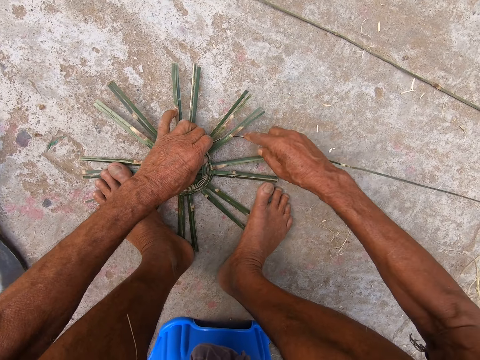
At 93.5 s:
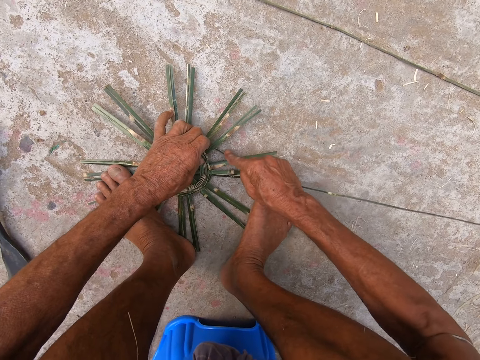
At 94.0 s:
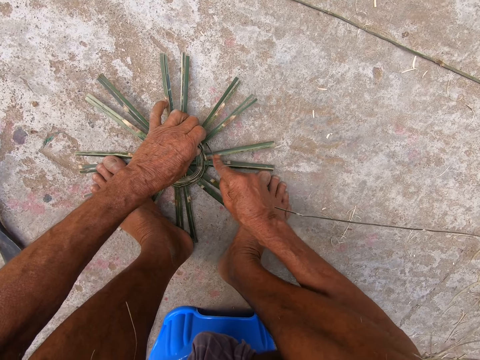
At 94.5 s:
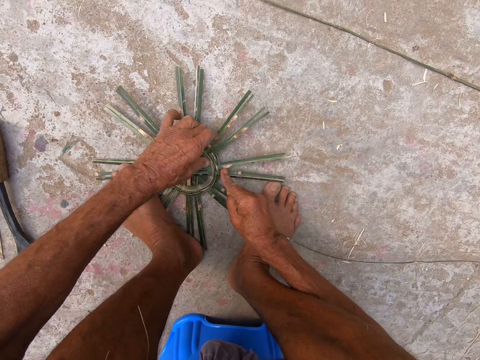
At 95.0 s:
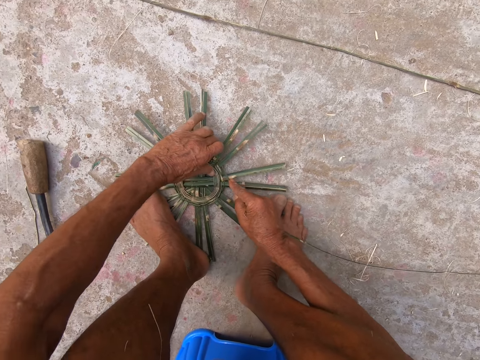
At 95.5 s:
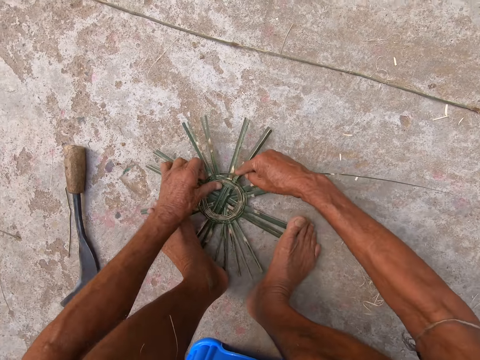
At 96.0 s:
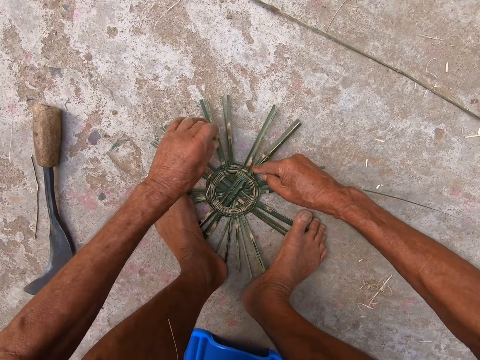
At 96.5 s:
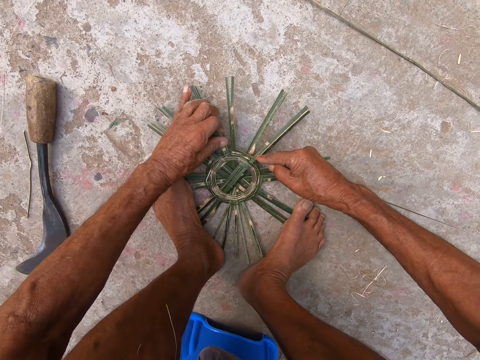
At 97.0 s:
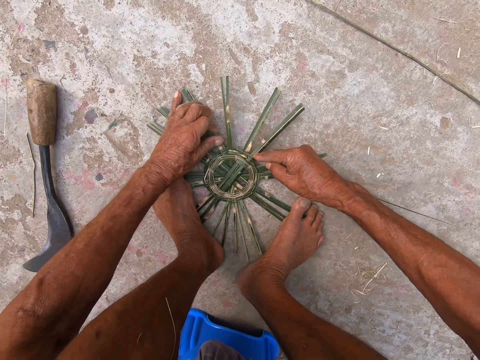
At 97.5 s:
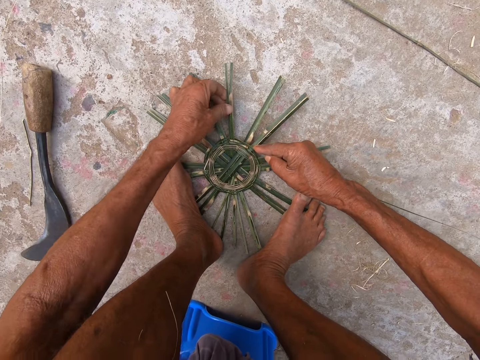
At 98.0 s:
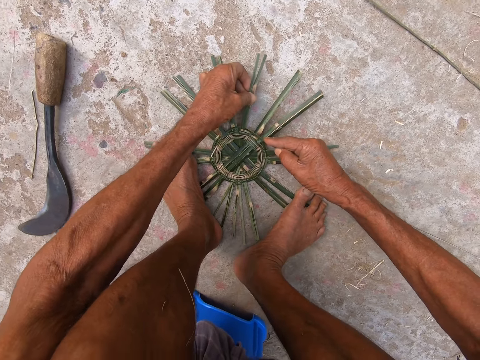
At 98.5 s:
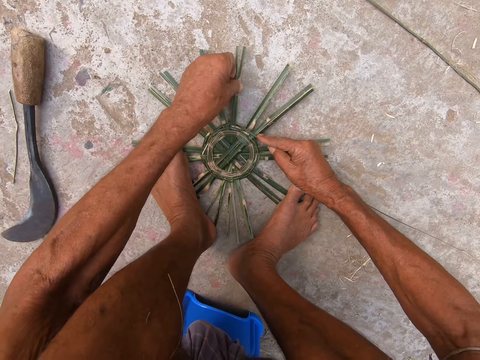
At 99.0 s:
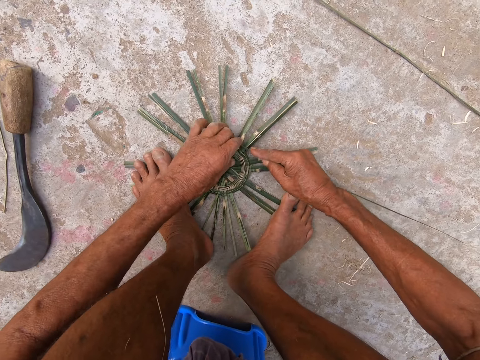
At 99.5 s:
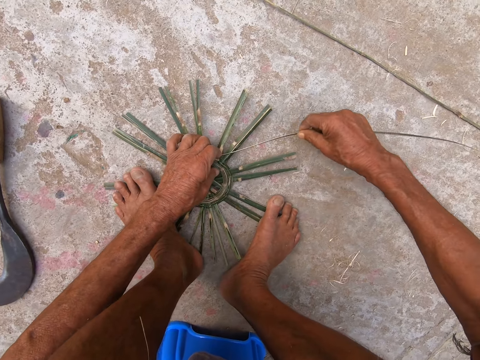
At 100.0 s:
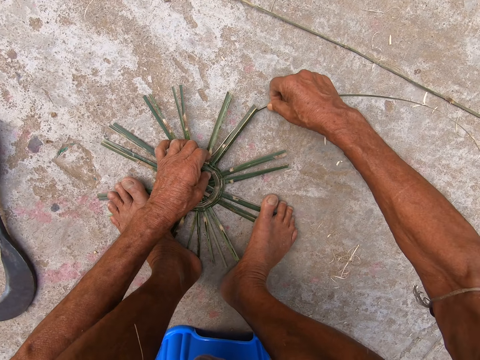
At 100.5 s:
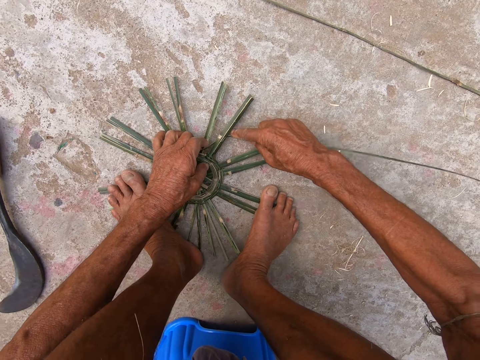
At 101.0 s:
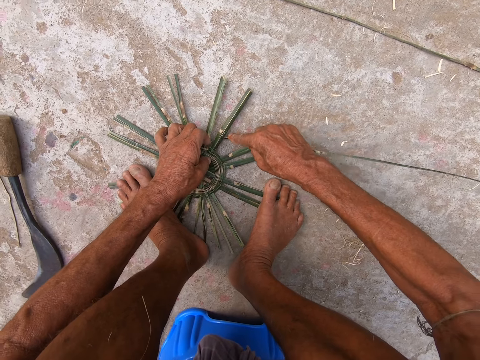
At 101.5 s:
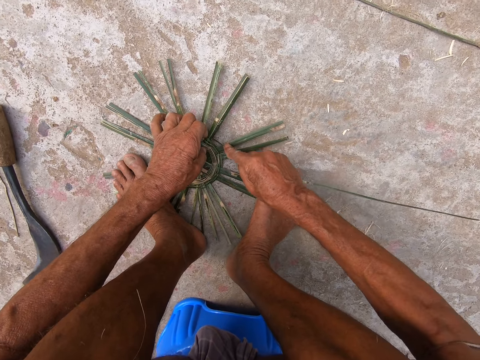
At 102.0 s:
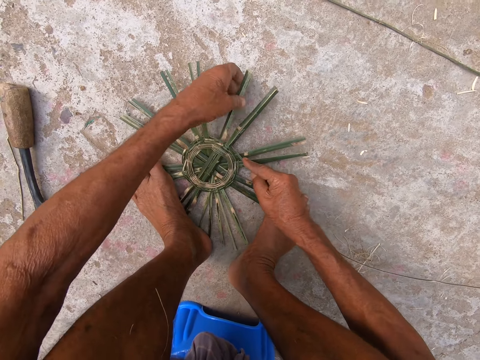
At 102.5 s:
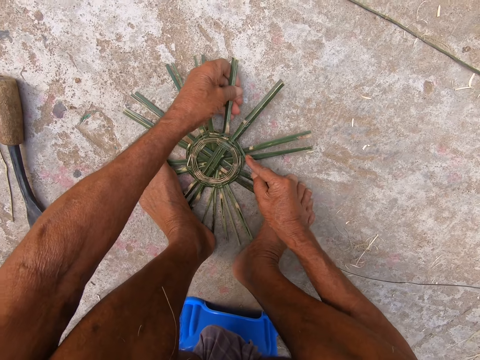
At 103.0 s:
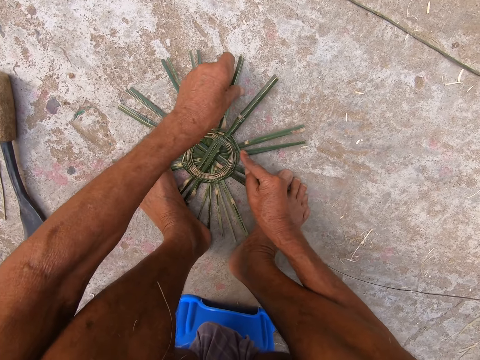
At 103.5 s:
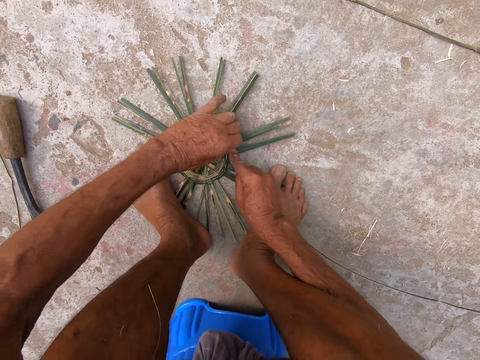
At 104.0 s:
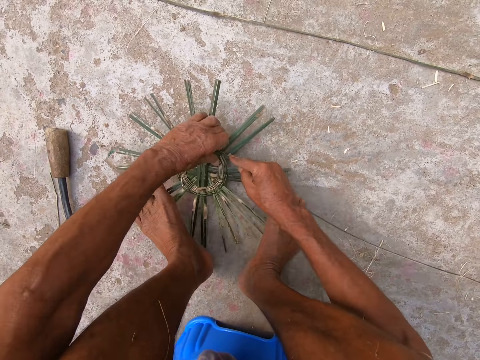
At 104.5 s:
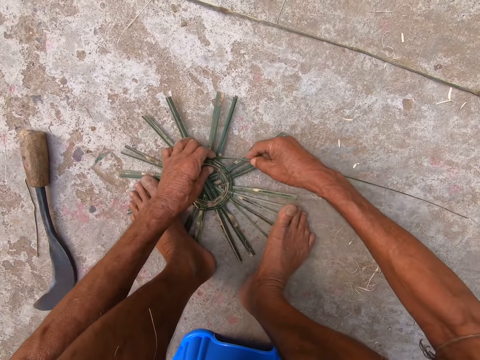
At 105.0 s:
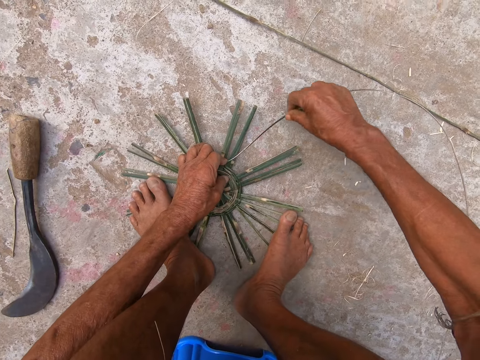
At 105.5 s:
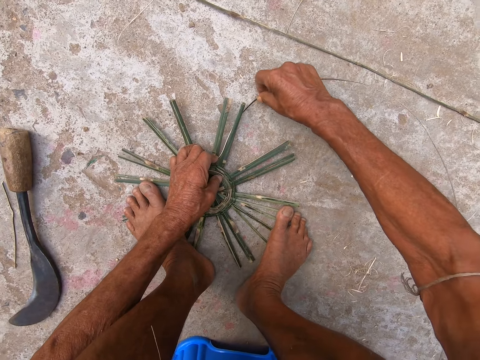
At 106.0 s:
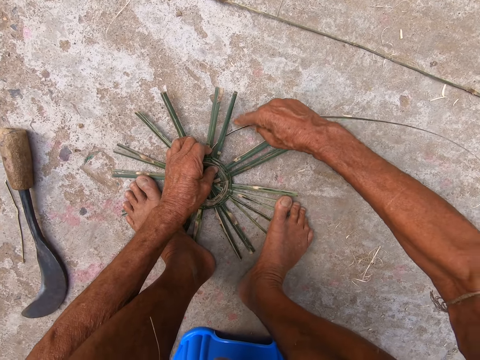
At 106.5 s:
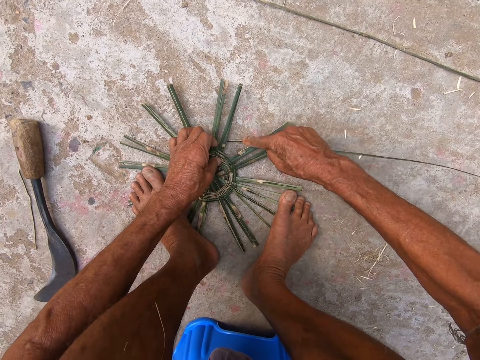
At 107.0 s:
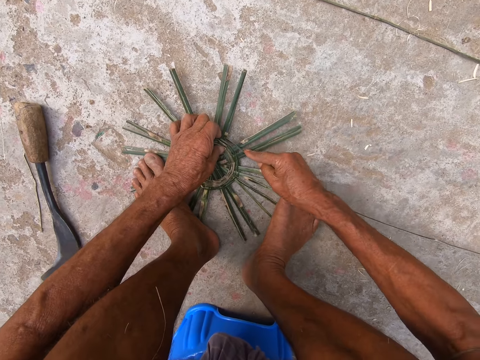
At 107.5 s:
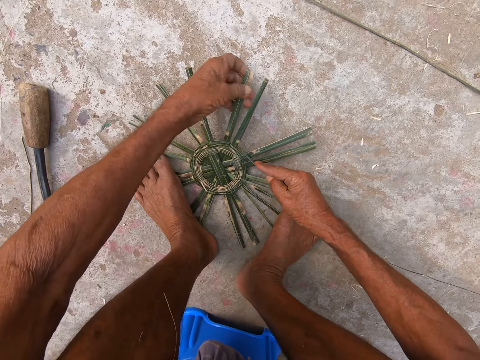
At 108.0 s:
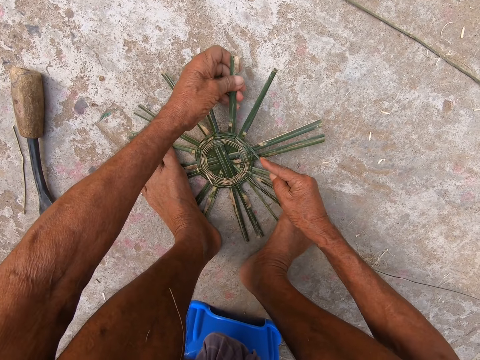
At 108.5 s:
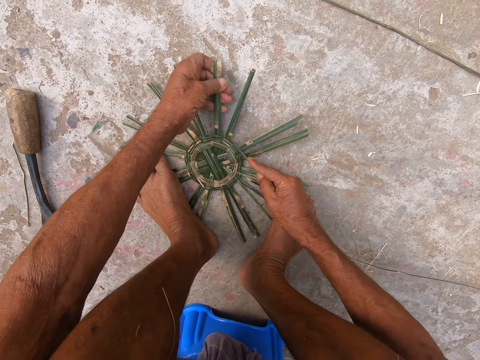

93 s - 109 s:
The camera wearer lifts his left leg from the basket base. He lifts the basket base from the floor with both hands. He places the basket base on the floor with both hands. He places his left leg on the basket base. He weaves the basket base with both hands. He lifts his left leg from the basket base. He lifts the basket base from the floor with both hands. He places the basket base on the floor with both hands. He places his left leg on the basket base. He weaves the basket base with both hands.

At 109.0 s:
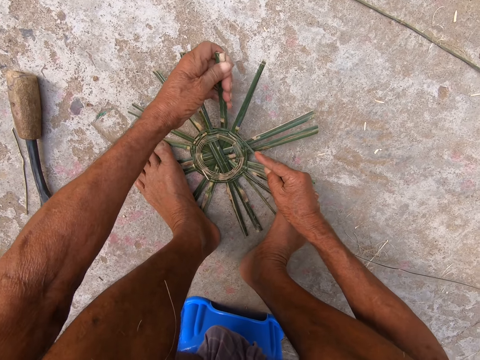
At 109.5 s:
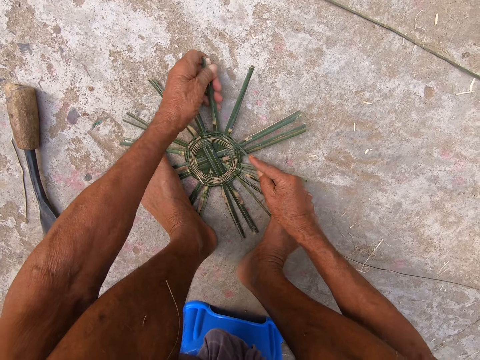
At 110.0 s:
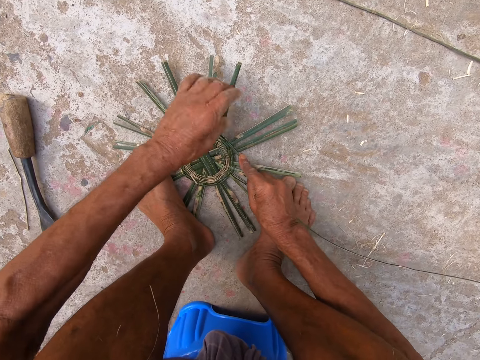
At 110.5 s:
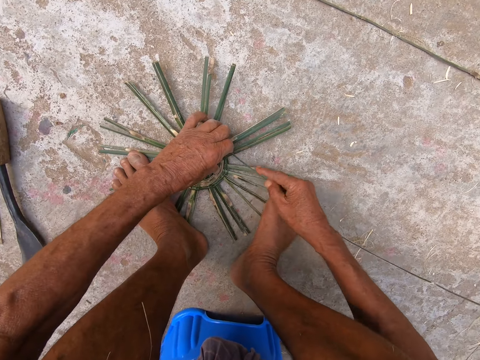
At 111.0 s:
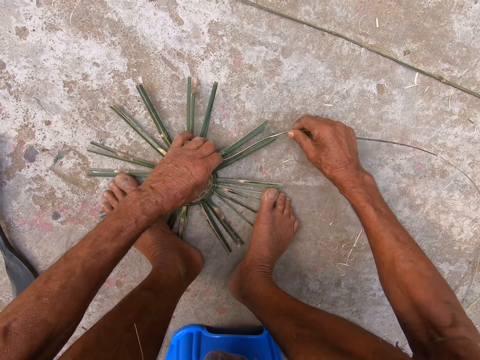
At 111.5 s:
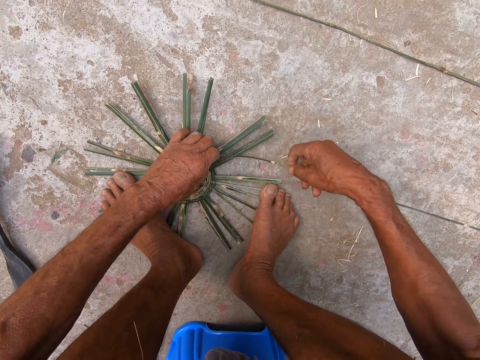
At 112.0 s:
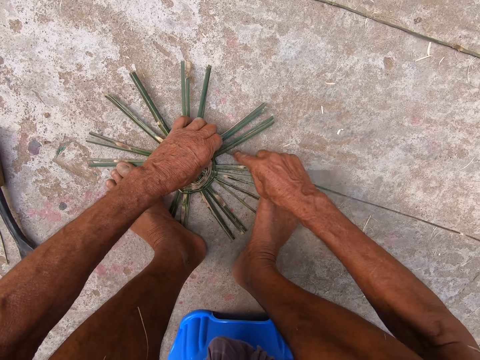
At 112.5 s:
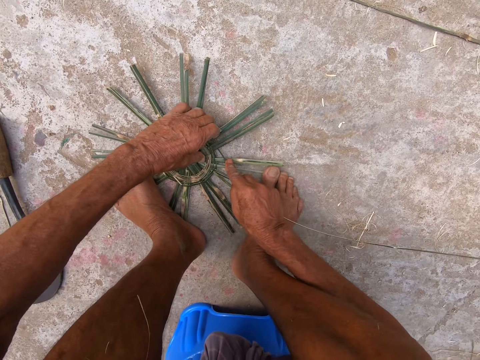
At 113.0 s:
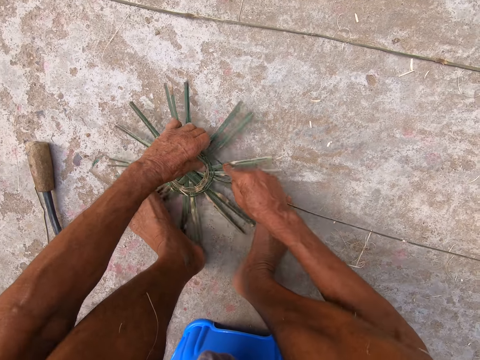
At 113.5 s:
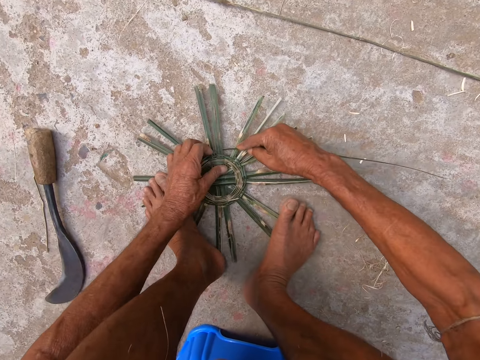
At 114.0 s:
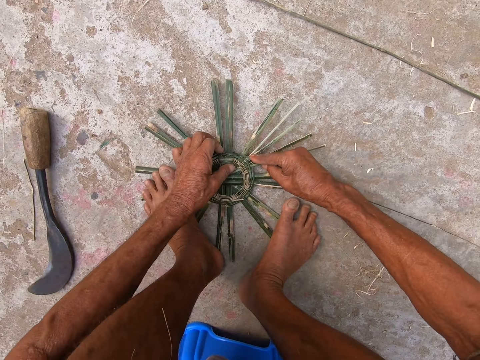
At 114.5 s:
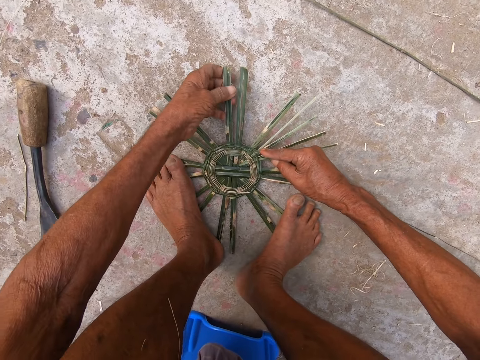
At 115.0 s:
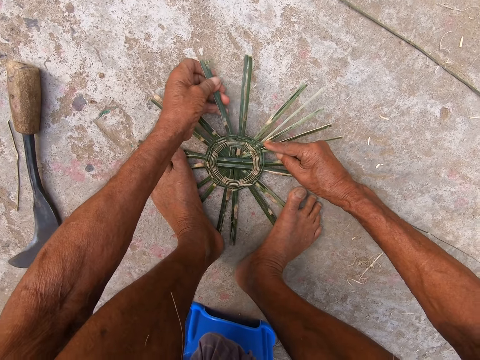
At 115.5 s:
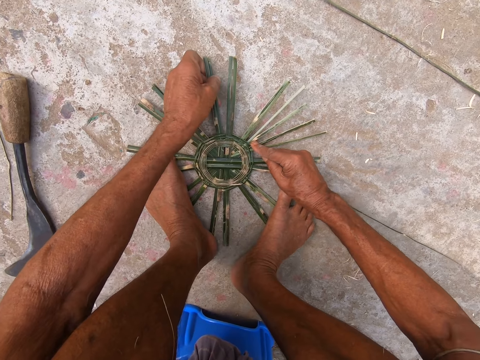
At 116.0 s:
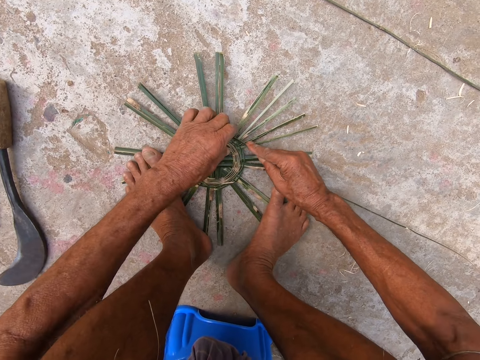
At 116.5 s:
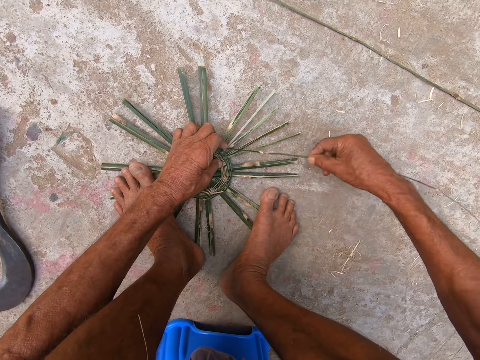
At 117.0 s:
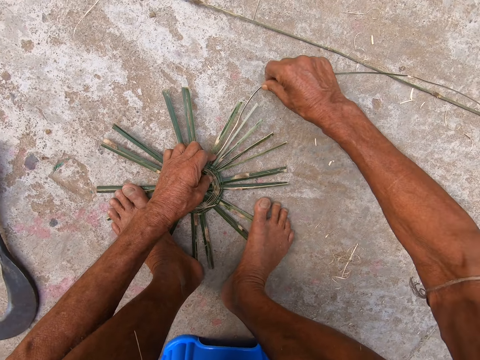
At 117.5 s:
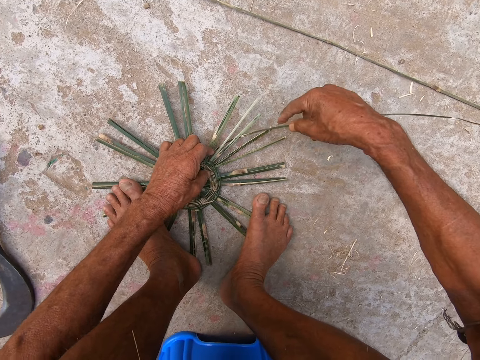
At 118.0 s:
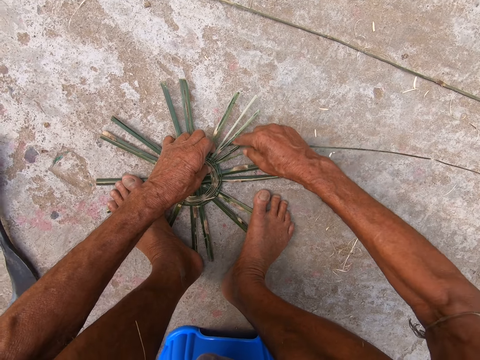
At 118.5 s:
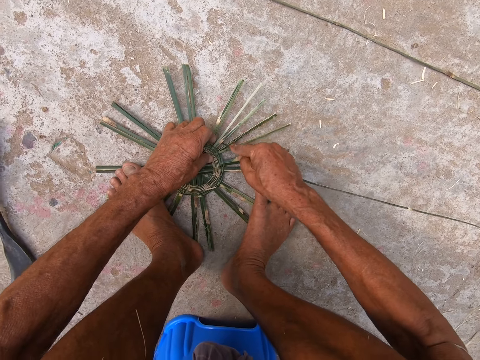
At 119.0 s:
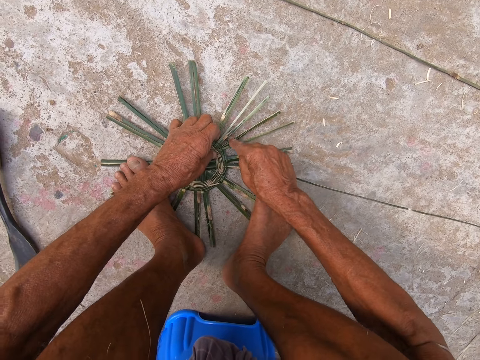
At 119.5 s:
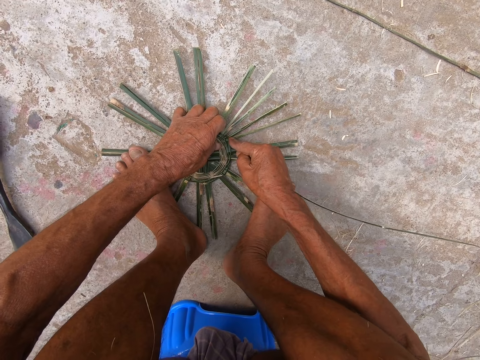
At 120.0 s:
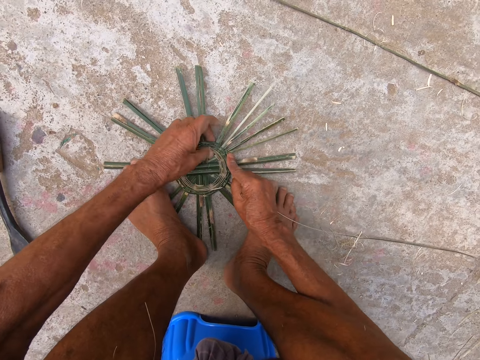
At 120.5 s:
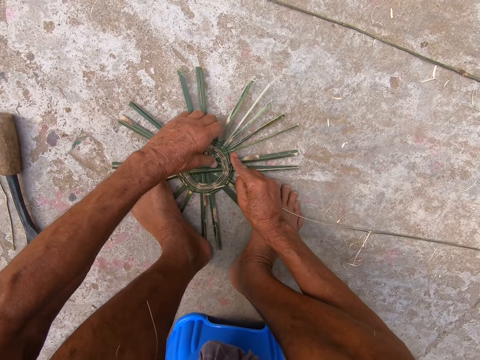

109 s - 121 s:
The camera wearer lifts his left leg from the basket base. He lifts the basket base from the floor with both hands. He places the basket base on the floor with both hands. He places his left leg on the basket base. He weaves the basket base with both hands.
